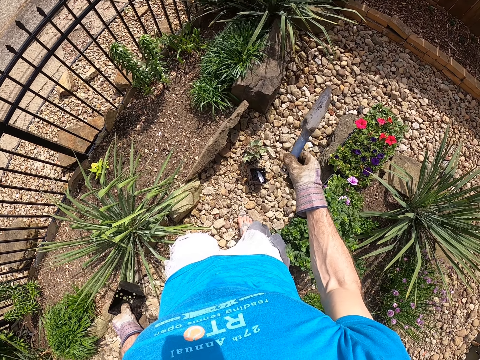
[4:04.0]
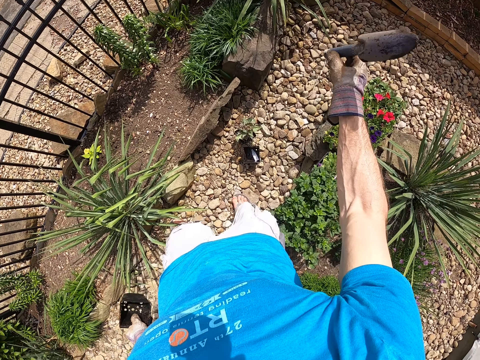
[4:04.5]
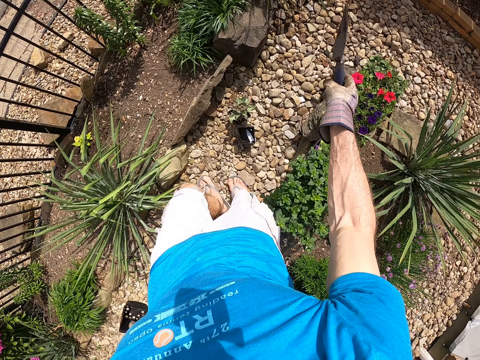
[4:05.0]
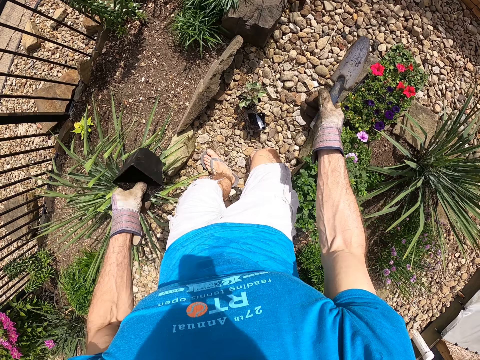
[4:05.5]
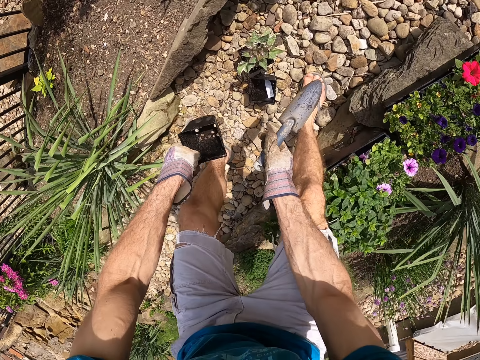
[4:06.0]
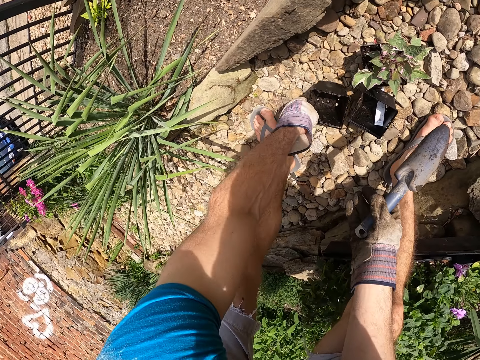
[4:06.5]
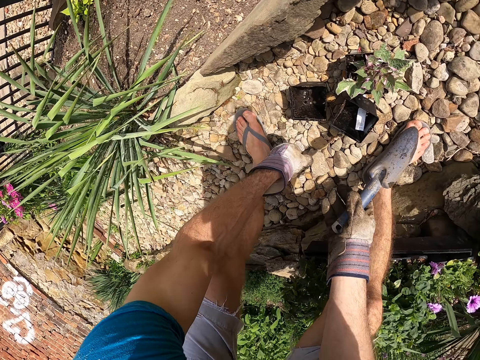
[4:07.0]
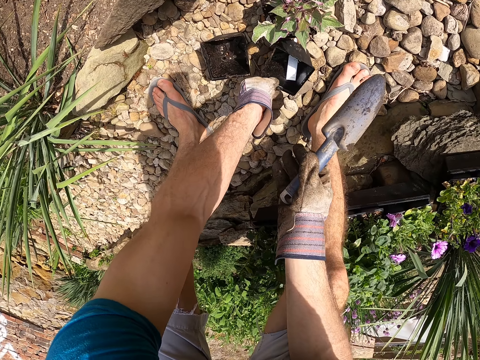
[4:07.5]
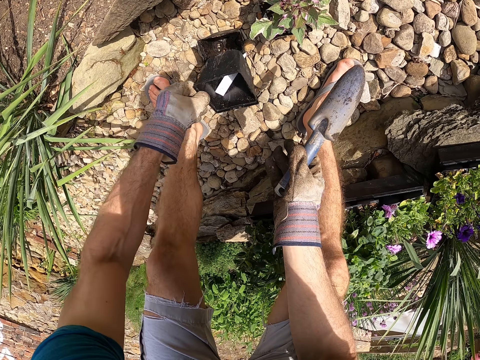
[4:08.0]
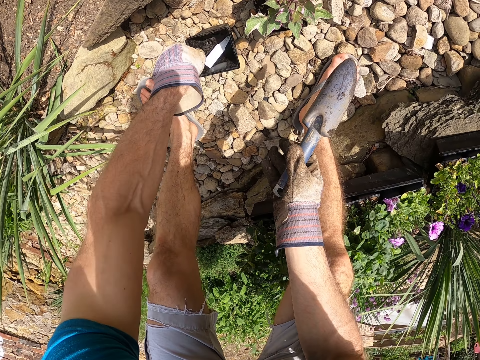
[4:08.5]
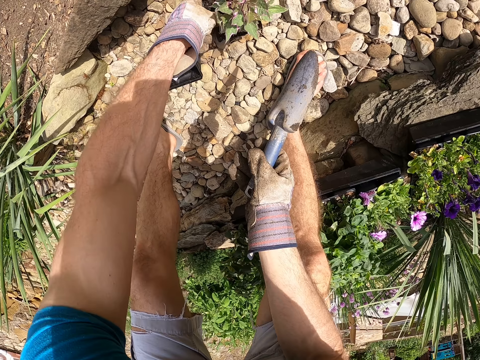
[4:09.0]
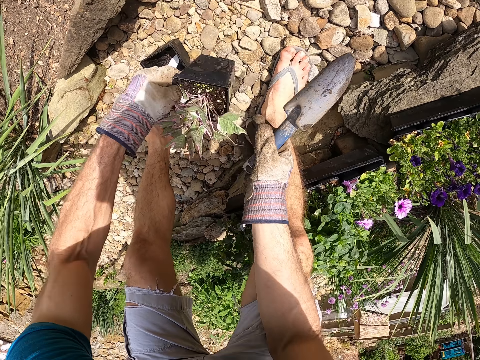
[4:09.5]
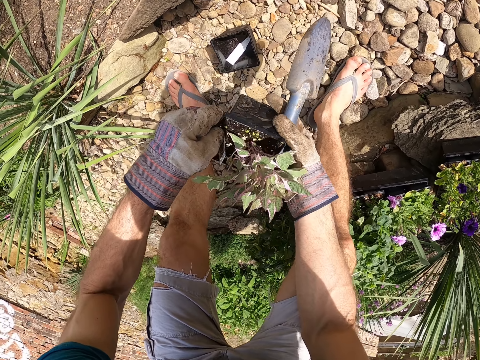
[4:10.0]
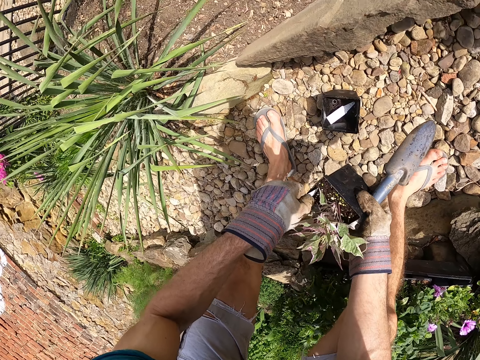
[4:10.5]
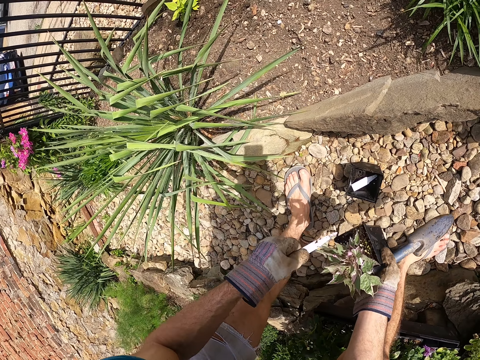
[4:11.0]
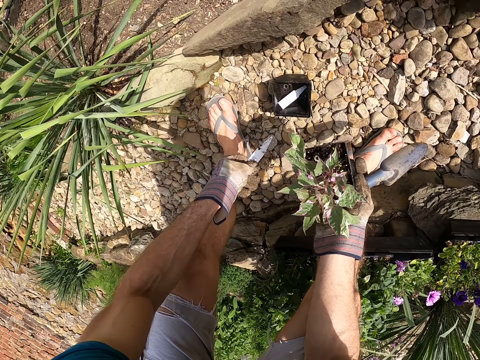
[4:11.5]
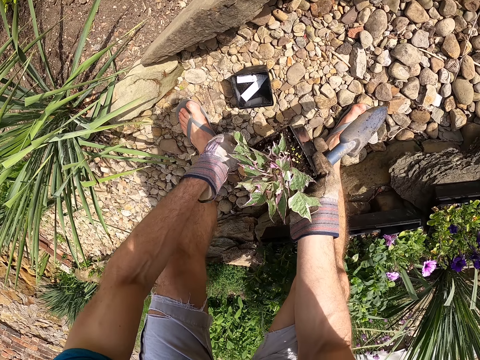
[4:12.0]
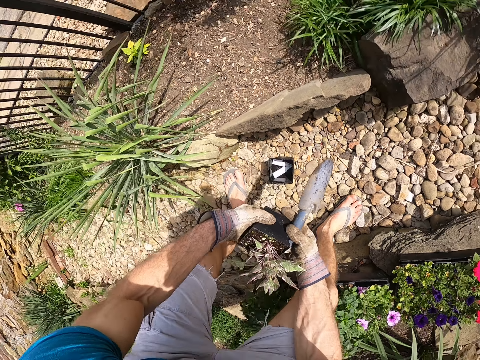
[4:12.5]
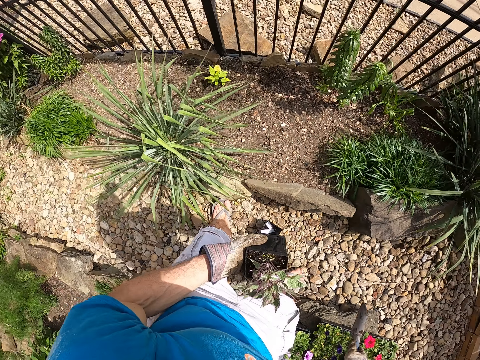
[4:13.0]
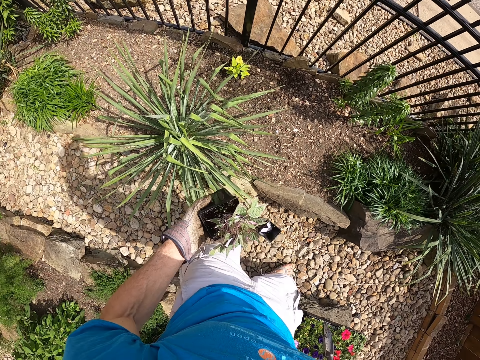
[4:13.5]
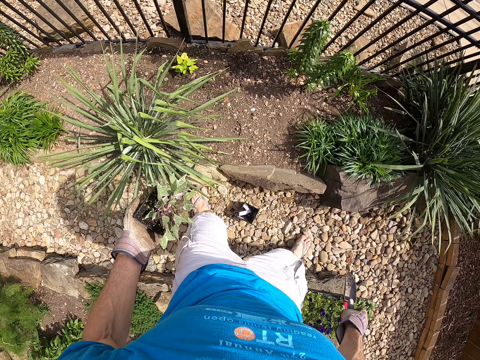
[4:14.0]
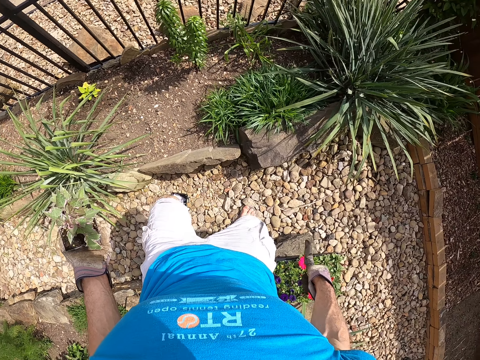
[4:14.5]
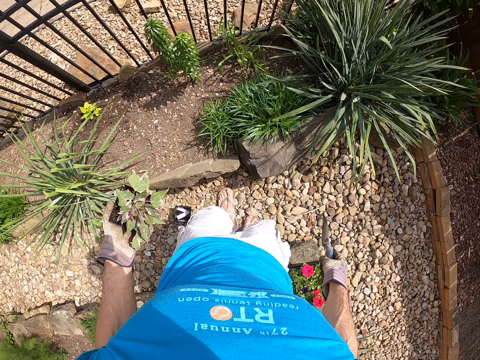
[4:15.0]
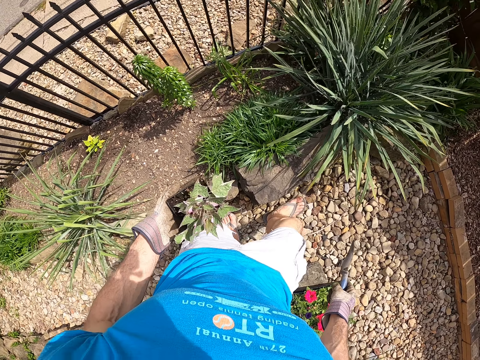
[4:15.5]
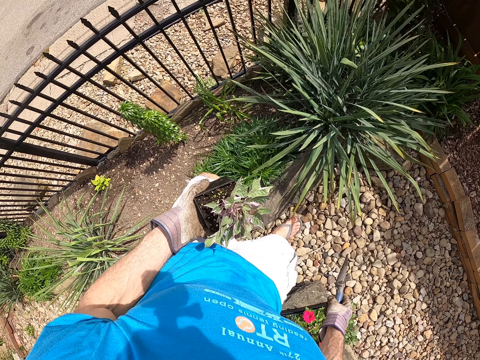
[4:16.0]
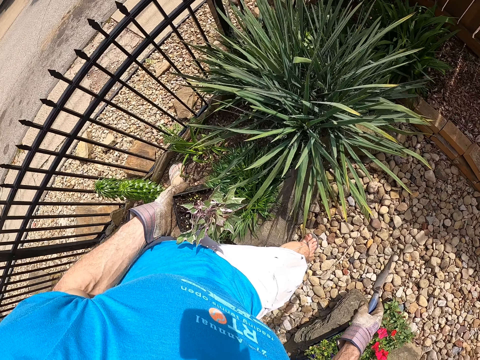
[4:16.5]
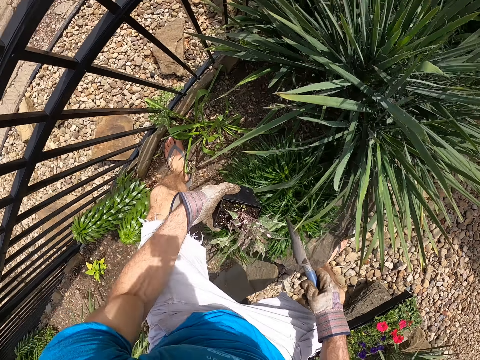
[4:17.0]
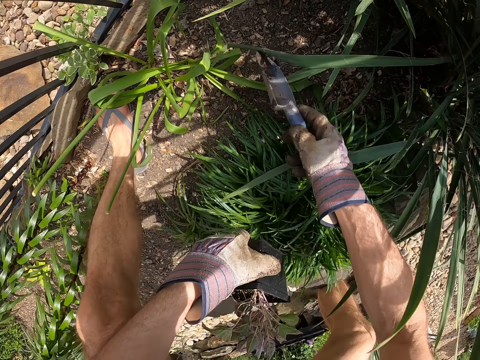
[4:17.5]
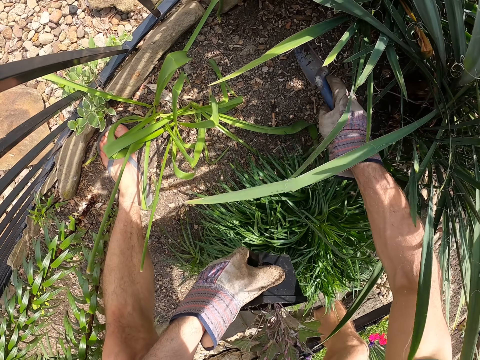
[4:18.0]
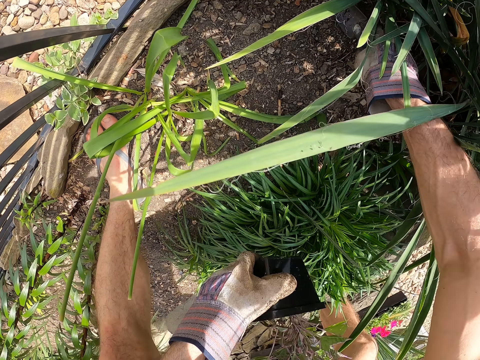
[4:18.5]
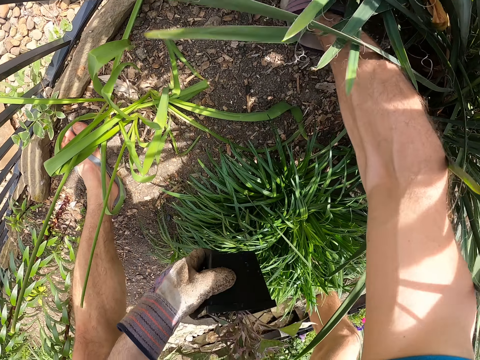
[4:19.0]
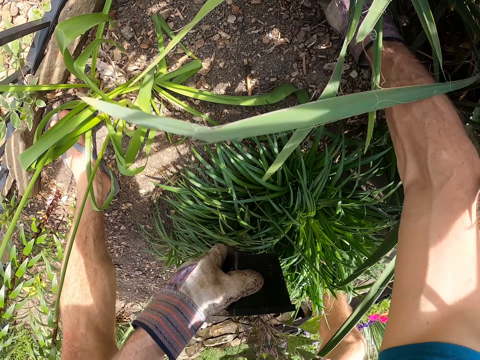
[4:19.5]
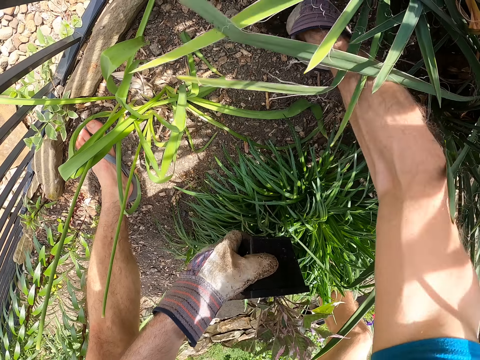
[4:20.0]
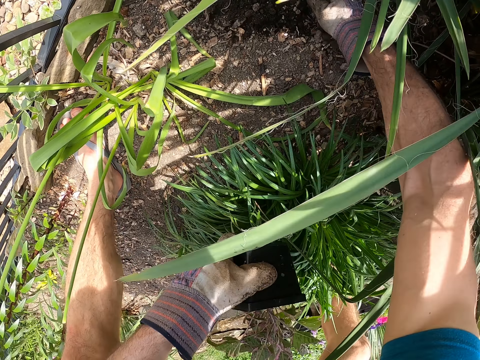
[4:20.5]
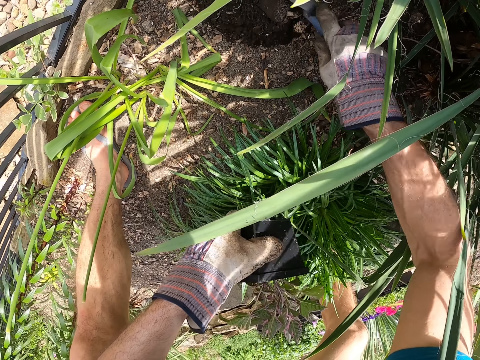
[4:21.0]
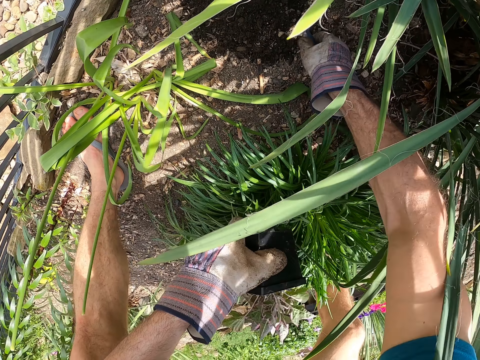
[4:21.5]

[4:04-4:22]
The camera wearer pours some soil in the garden trowel on the floor with his right hand. He puts the second seedling pot on the floor with his left hand. He picks the seedling pot on the floor with his left hand and puts the seedling pot in the second seedling pot with his left hand. He picks the third seedling pot on the floor with his left hand and passes the third seedling pot to his right hand. He removes a paper in the third seedling pot with his left hand. He drops the paper from the third seedling pot in the seedling pots on the floor with his left hand. He passes the third seedling pot to his left hand. He walks in the garden. He digs the soil with the garden trowel in his right hand.

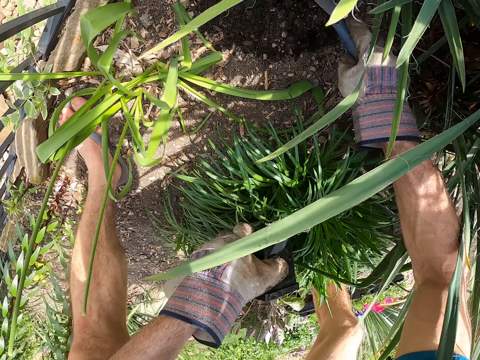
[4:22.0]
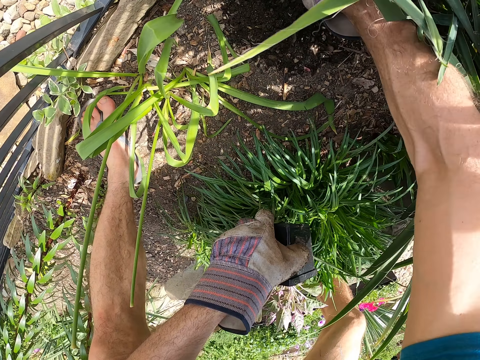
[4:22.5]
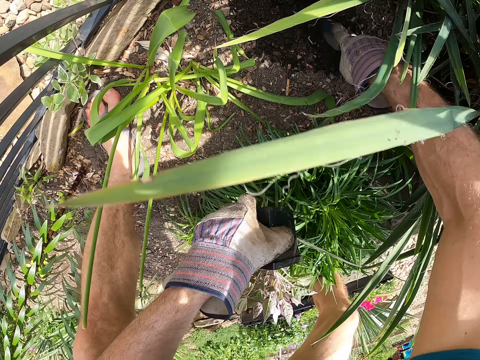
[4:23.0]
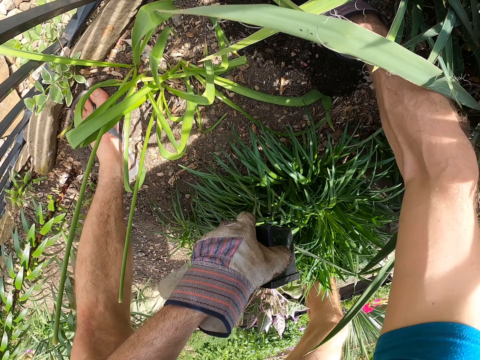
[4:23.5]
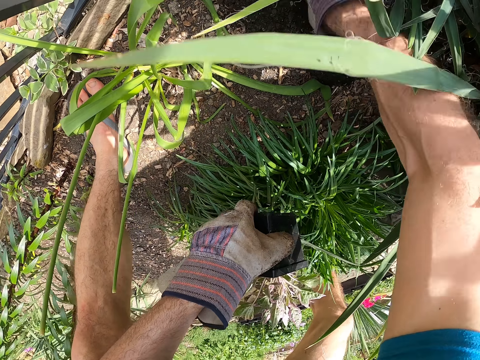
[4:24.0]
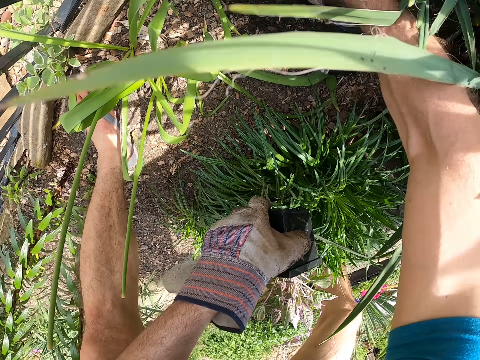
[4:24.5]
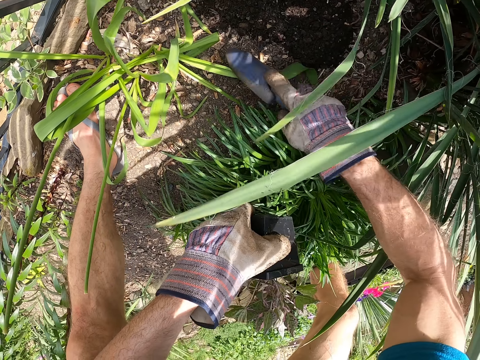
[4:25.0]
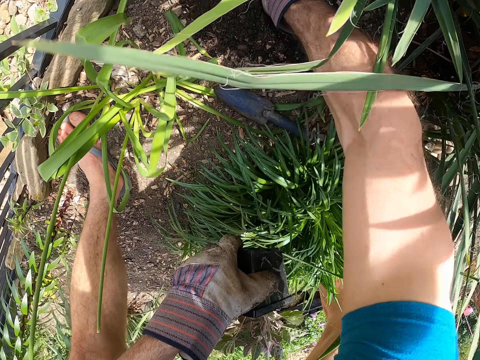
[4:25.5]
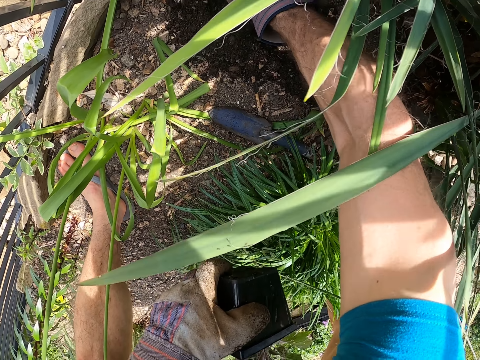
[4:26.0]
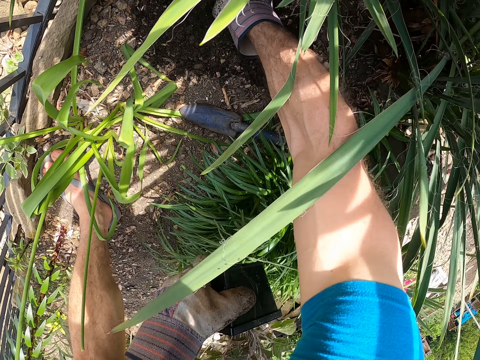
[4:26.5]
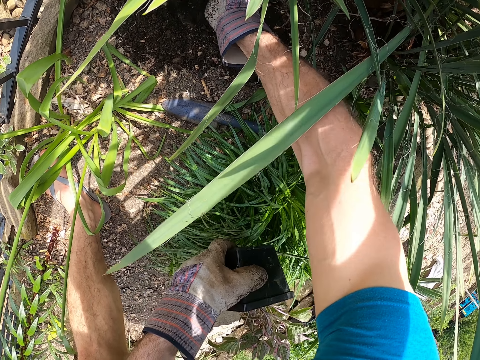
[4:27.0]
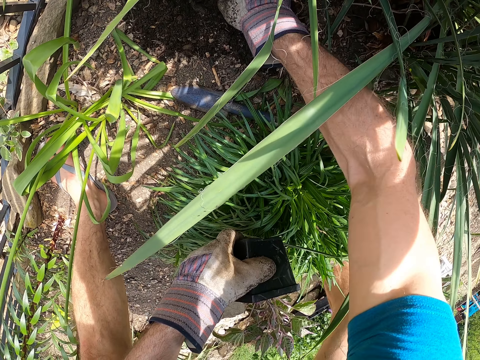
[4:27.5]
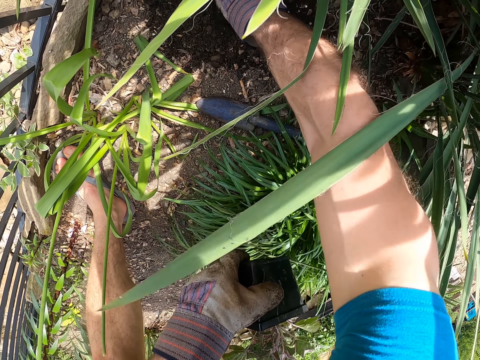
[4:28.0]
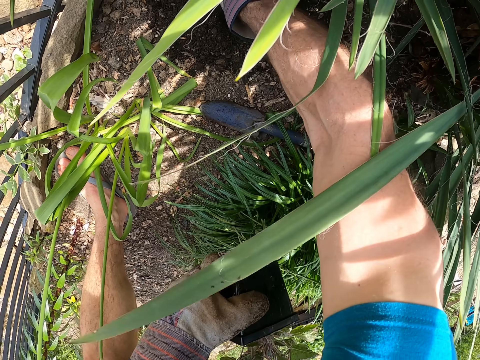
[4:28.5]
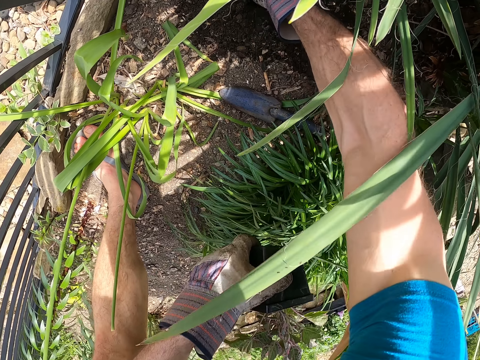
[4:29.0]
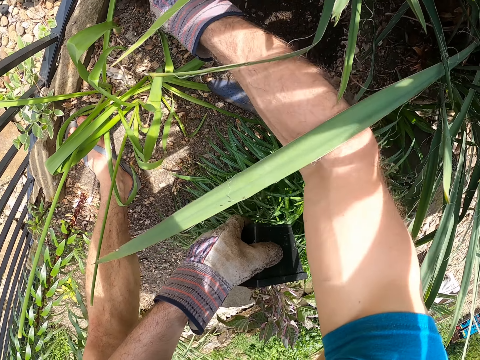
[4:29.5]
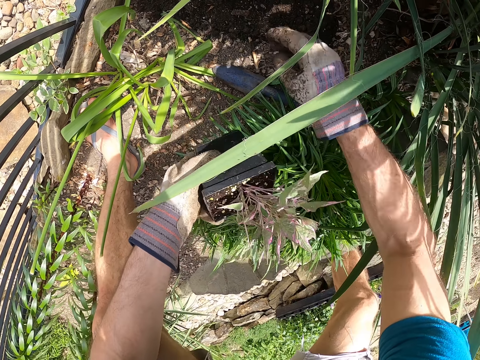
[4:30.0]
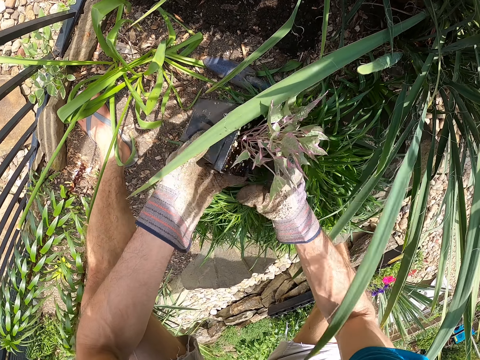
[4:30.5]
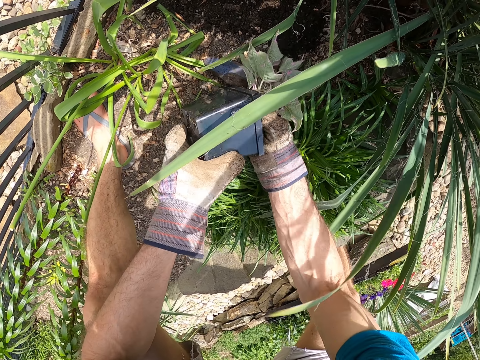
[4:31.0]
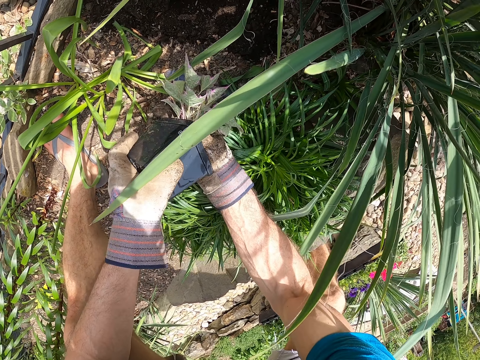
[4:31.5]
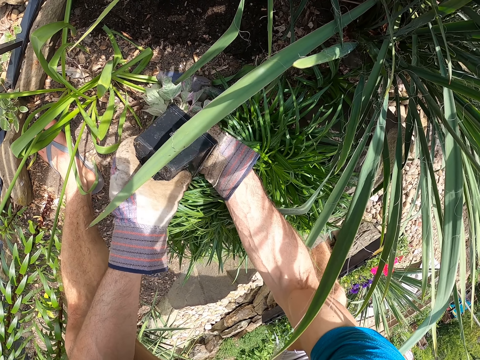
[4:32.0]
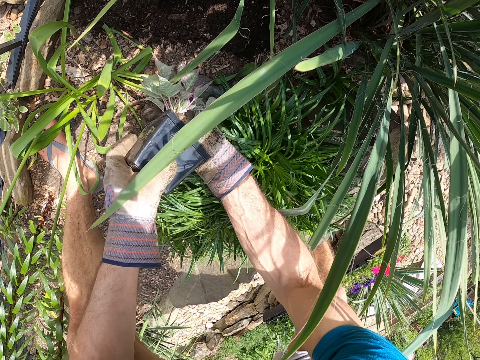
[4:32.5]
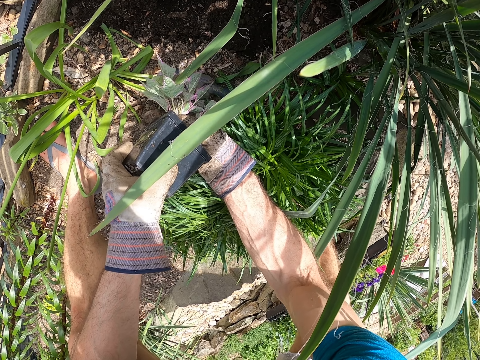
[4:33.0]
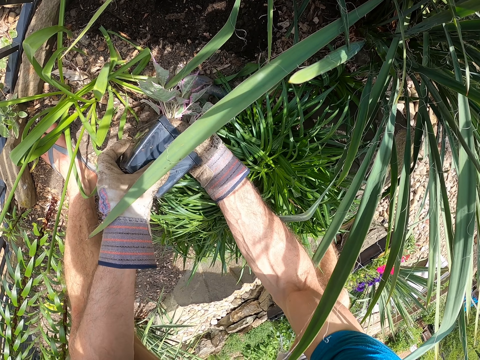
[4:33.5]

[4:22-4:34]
The camera wearer drops the garden trowel on the floor with his right hand. He digs the soil with his right hand. He holds the third seedling pot with his hands. He holds the third seedling pot with his left hand. He removes the plant from the can.
